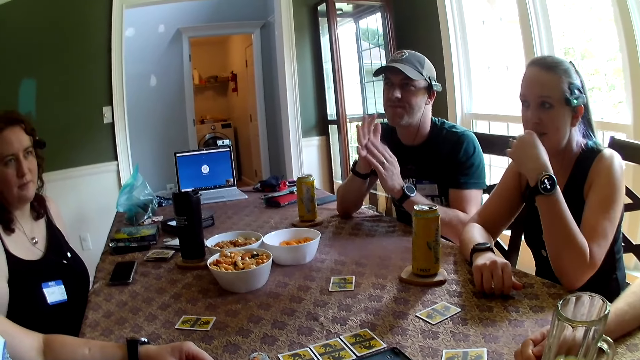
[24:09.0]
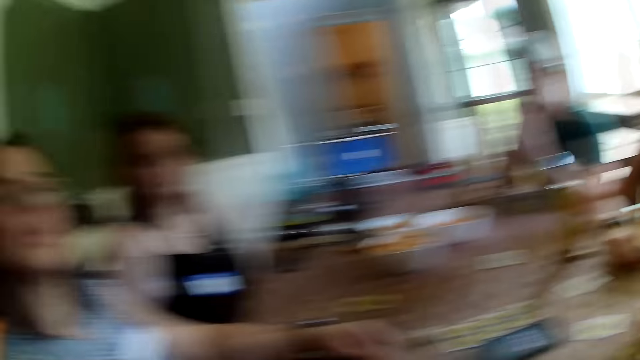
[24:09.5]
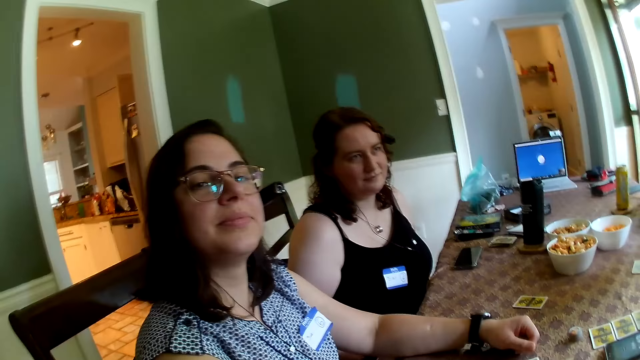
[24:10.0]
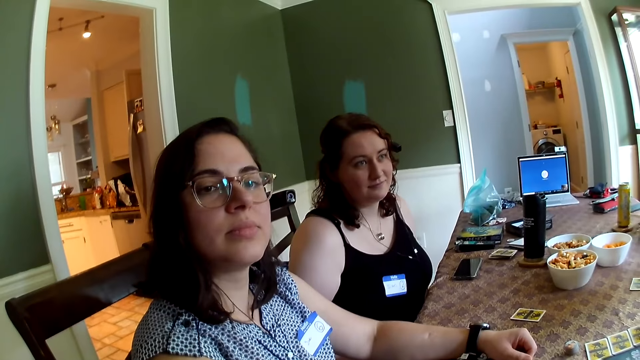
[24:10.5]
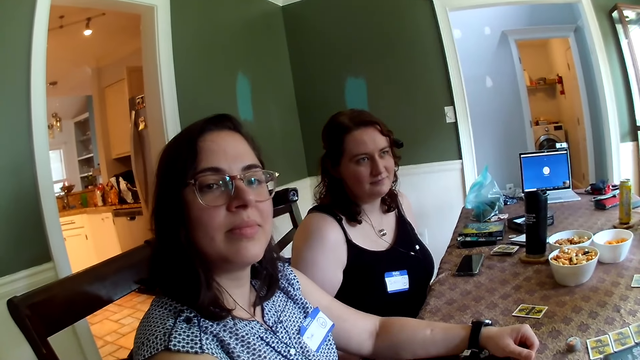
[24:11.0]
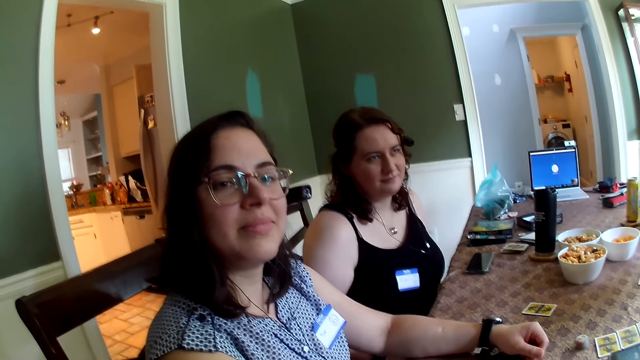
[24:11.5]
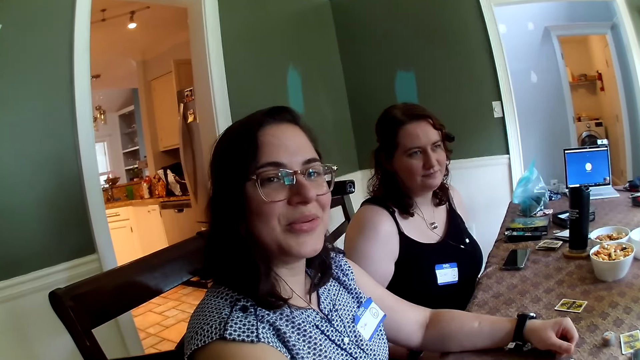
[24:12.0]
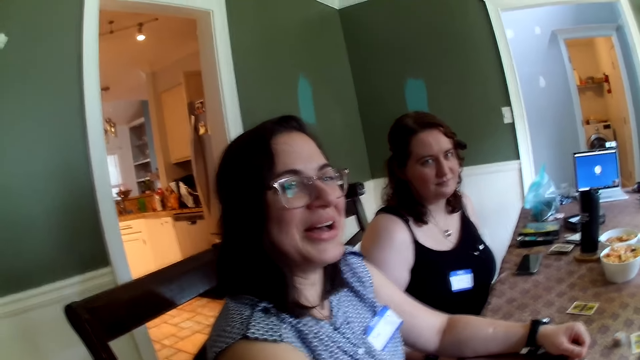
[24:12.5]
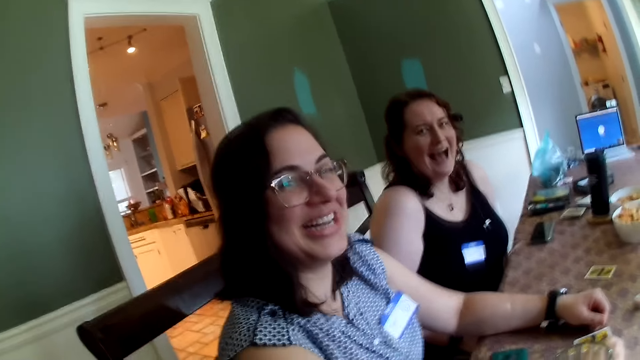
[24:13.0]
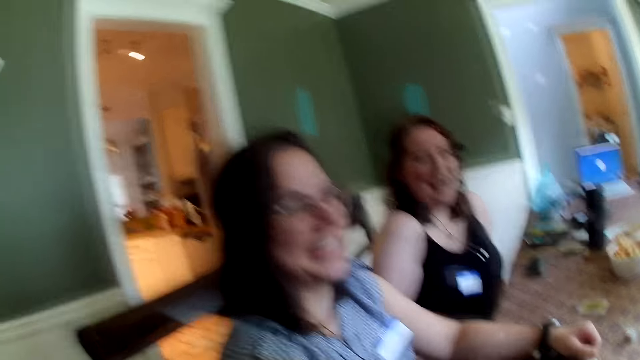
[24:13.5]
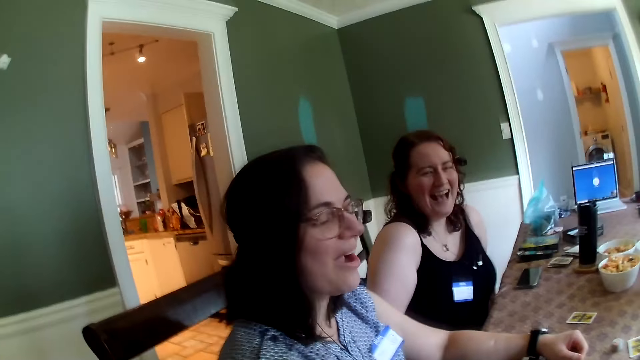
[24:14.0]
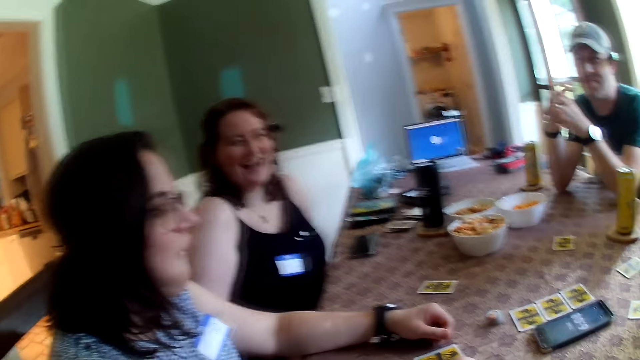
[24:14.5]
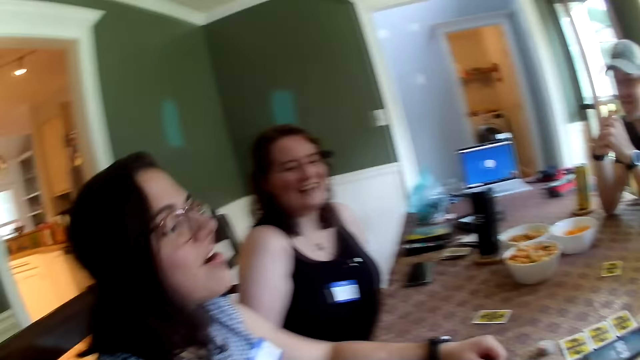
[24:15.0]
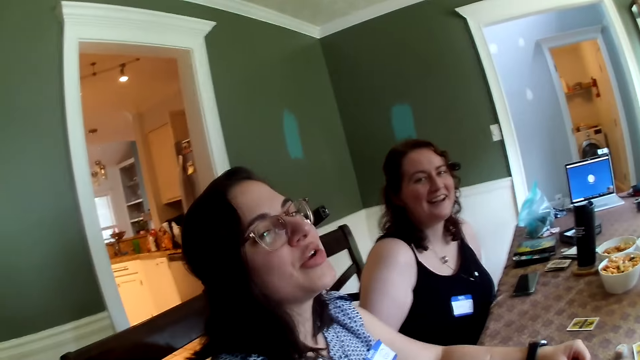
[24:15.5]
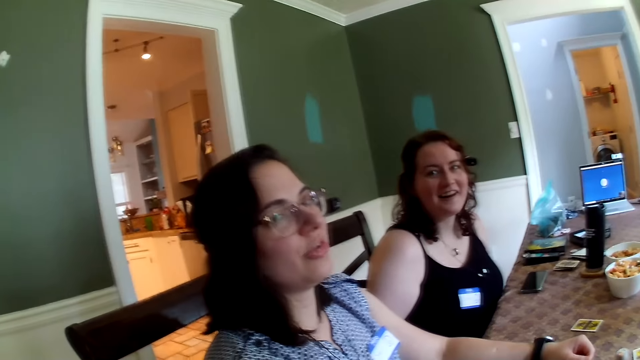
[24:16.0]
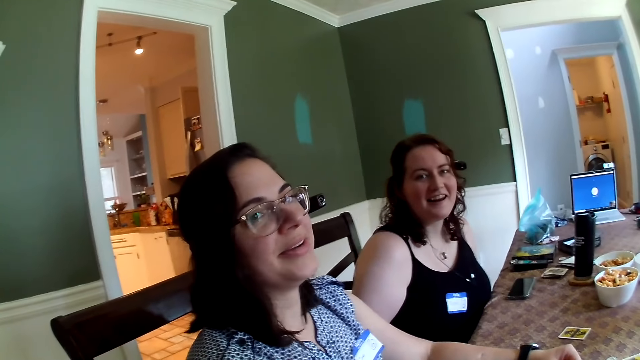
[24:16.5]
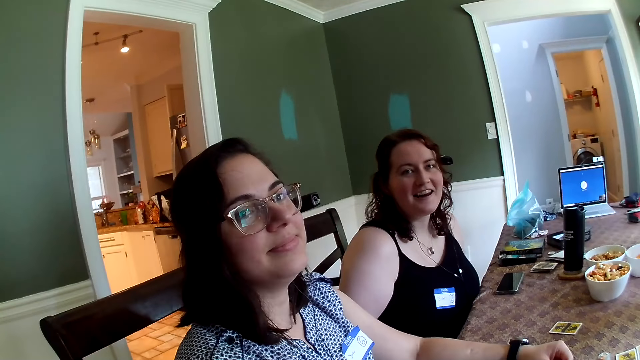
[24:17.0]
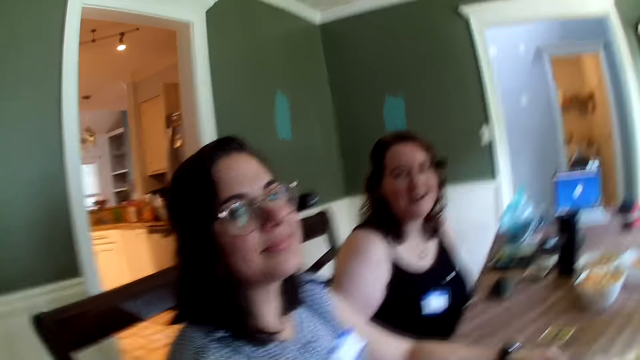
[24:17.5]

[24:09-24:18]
The camera wearer is talking to the others.

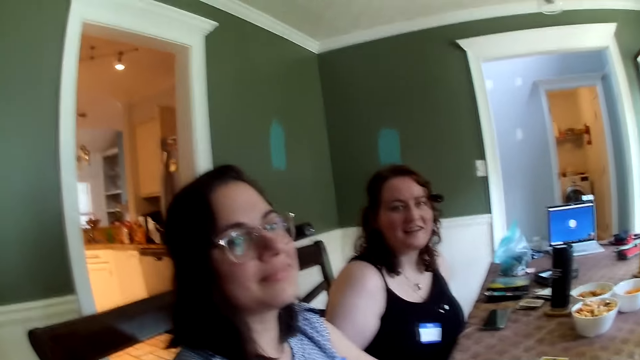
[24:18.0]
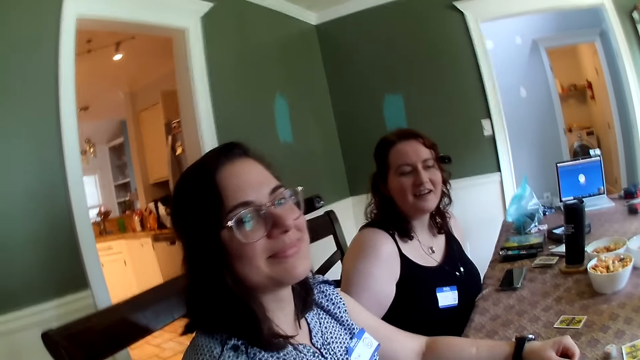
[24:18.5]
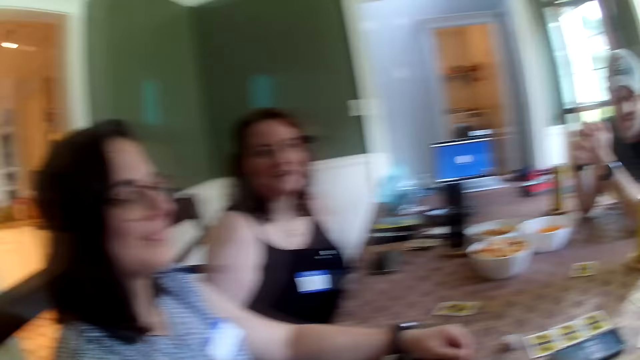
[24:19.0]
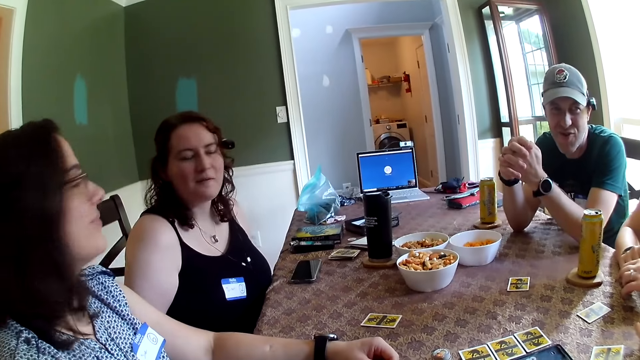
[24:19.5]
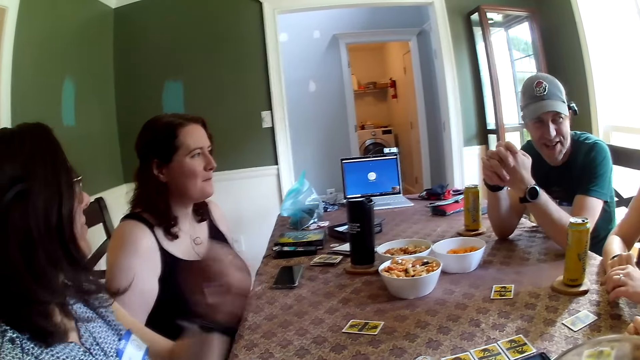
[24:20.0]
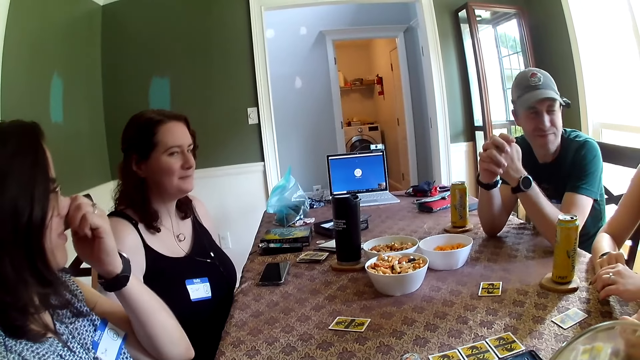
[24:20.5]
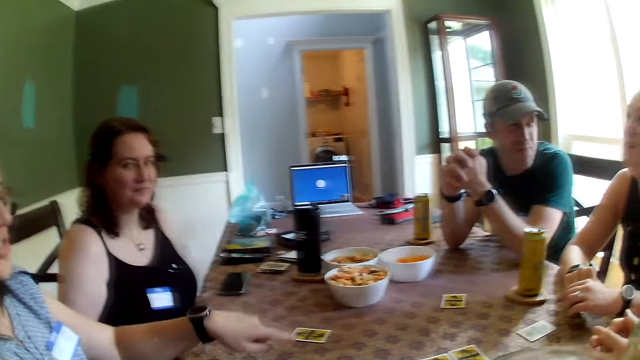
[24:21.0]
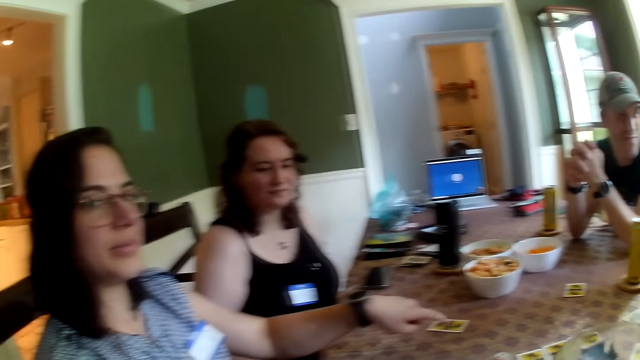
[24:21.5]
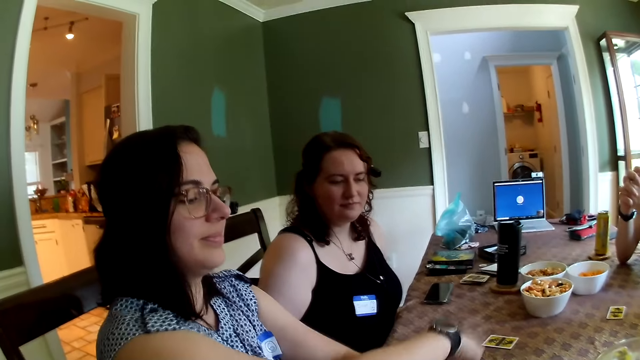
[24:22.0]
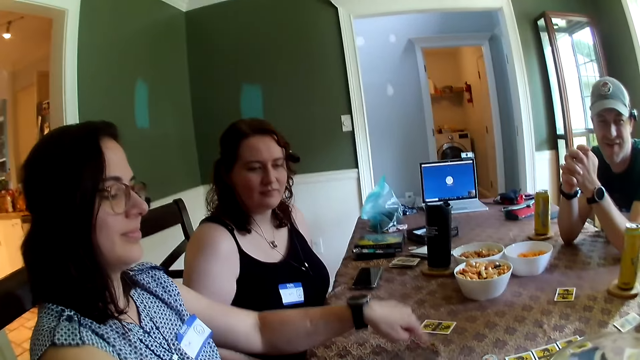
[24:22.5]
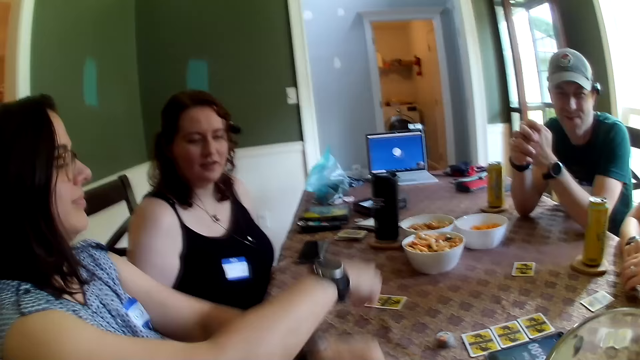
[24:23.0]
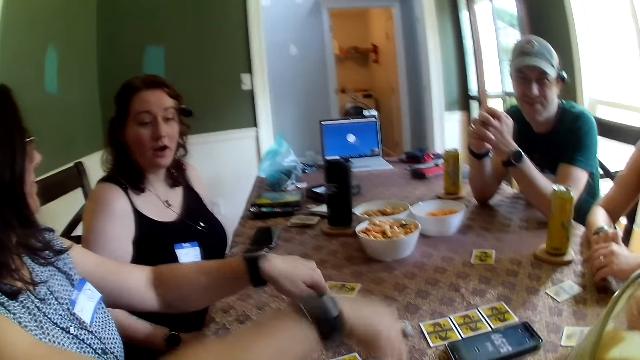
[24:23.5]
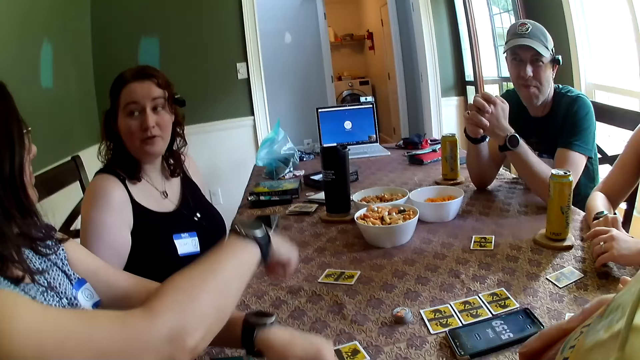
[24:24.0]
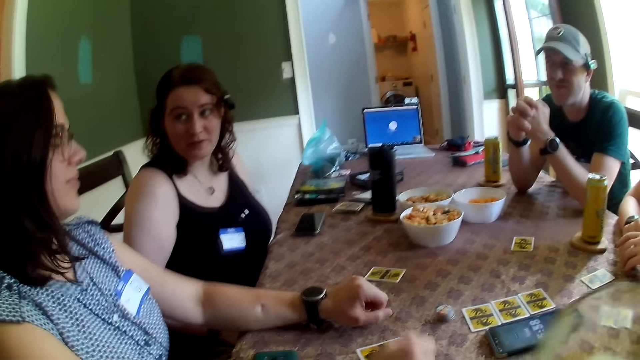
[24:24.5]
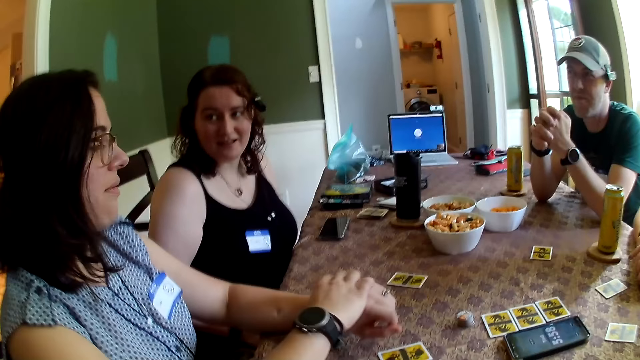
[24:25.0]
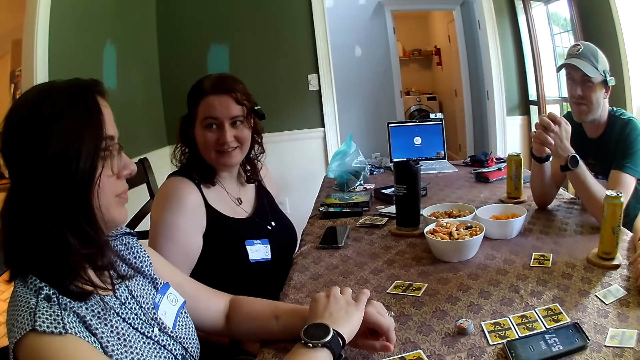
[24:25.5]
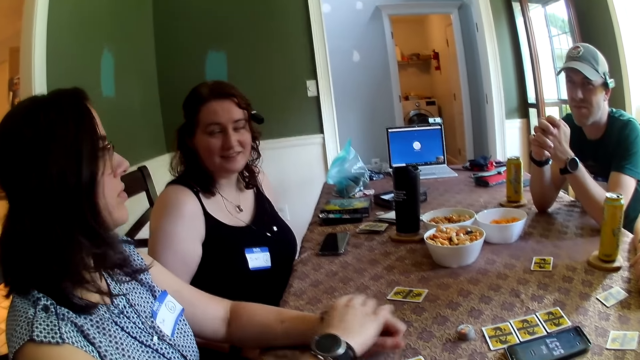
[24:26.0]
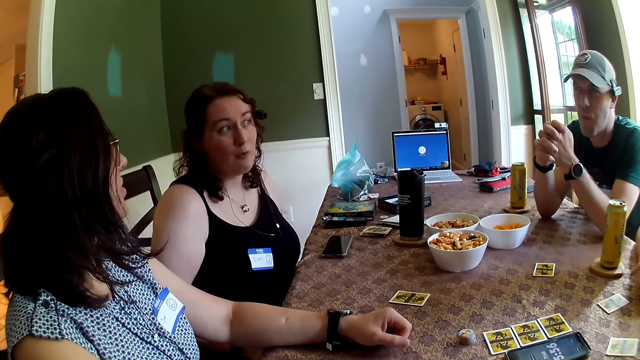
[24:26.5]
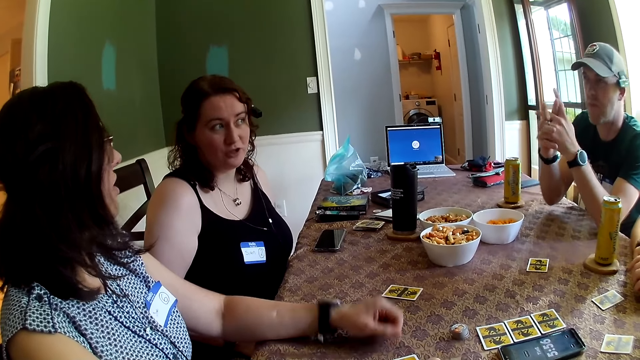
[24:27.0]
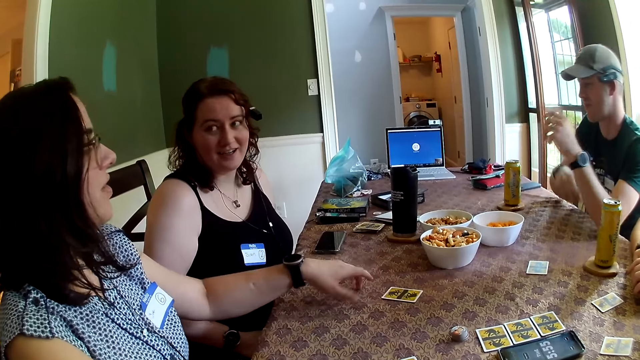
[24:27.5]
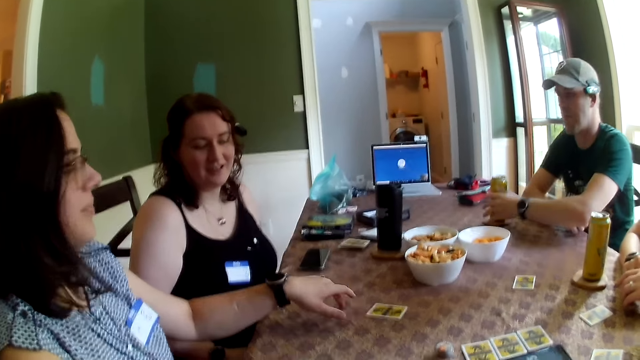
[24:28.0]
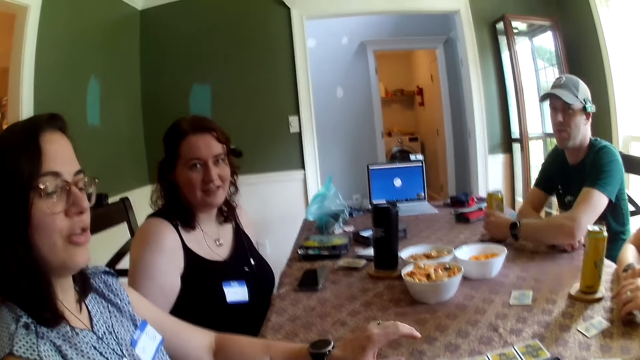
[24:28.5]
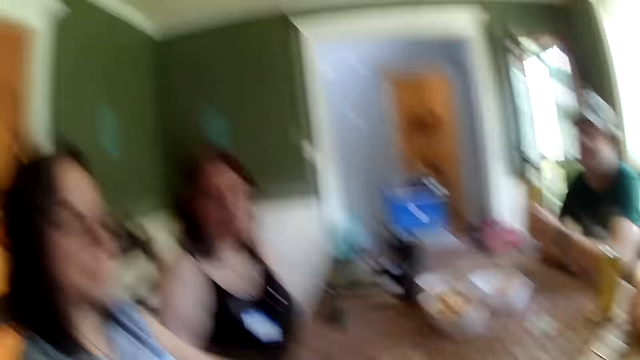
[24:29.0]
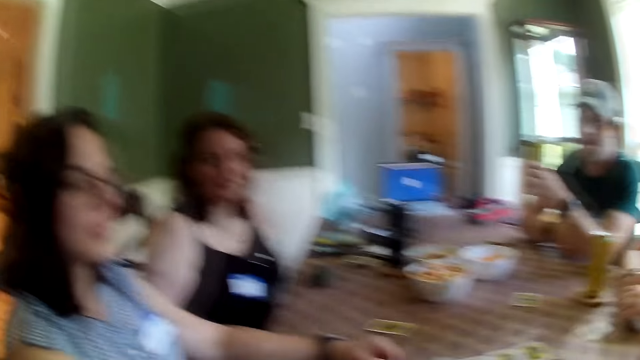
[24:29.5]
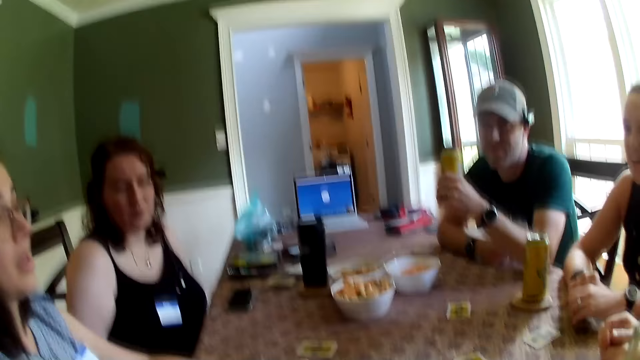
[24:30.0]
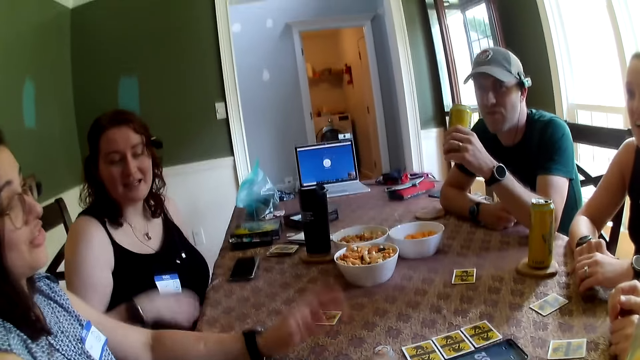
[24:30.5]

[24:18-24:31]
A woman scratches her nose with her left hand. The woman taps the table with her left hand, and taps the table with both hands. The camera wearer drinks from his cup of juice with his right hand. A man picks up his can of soda from the coaster with his left hand.
